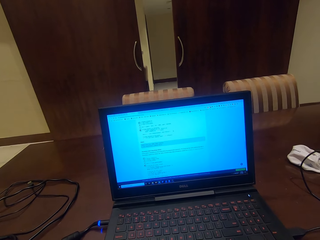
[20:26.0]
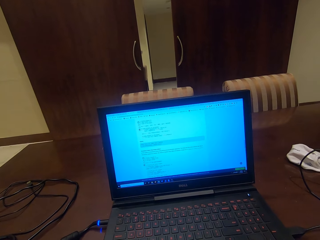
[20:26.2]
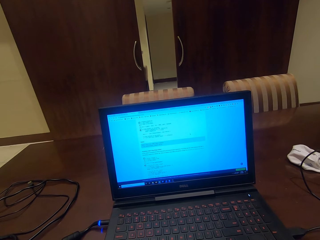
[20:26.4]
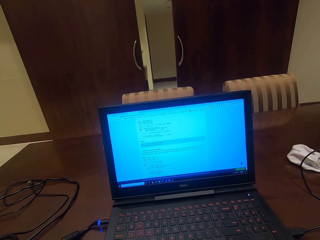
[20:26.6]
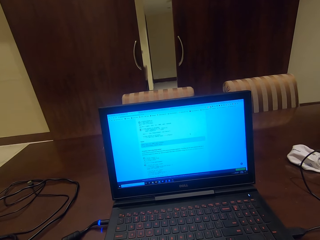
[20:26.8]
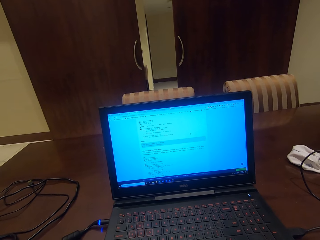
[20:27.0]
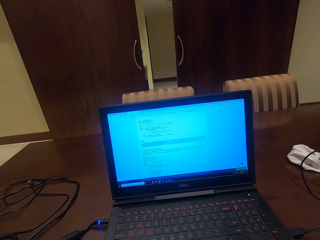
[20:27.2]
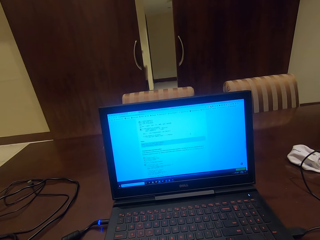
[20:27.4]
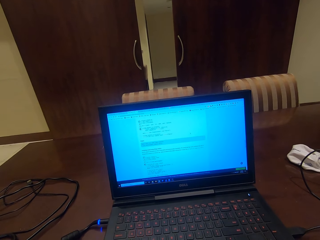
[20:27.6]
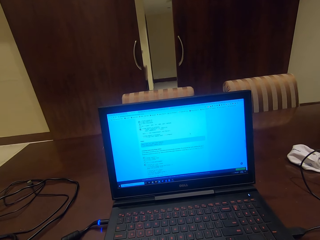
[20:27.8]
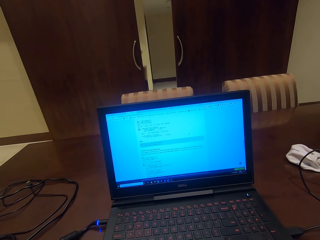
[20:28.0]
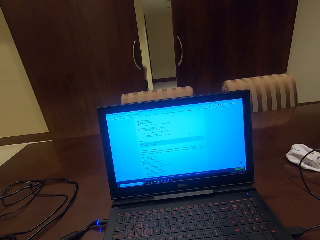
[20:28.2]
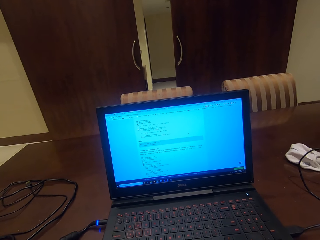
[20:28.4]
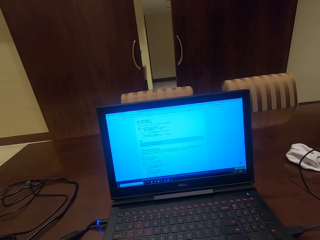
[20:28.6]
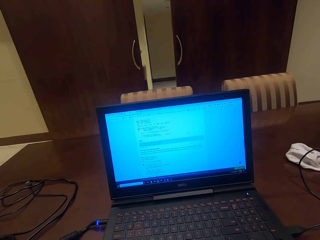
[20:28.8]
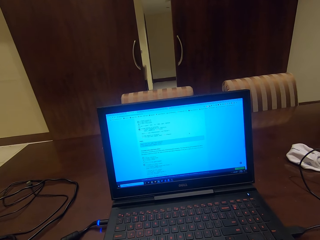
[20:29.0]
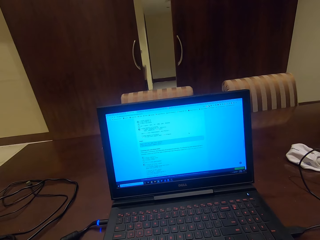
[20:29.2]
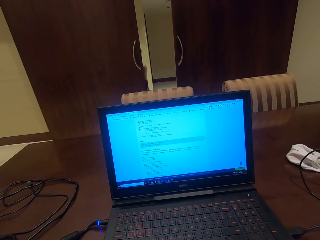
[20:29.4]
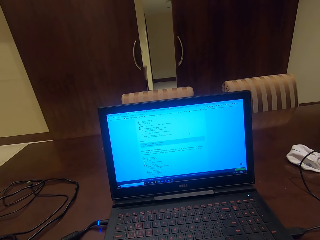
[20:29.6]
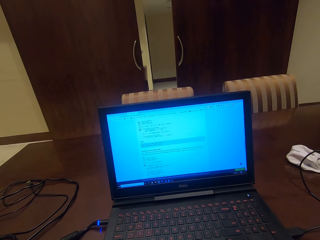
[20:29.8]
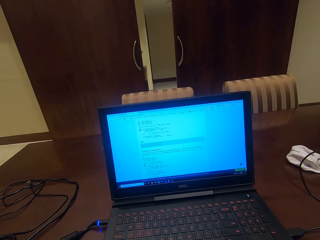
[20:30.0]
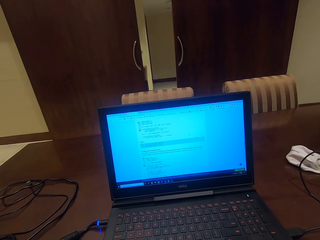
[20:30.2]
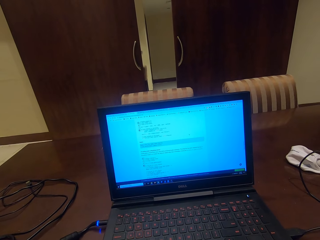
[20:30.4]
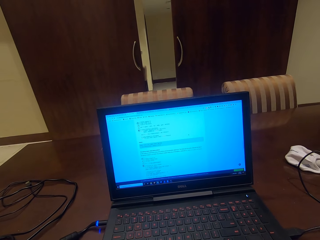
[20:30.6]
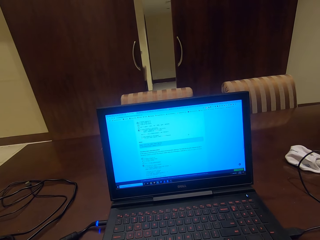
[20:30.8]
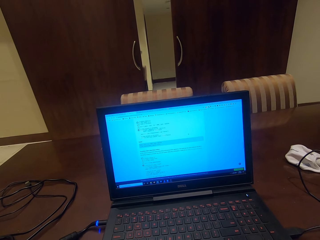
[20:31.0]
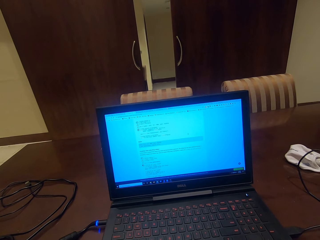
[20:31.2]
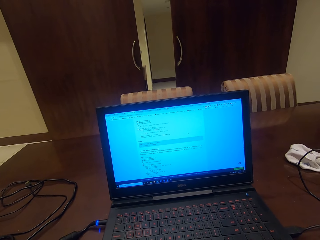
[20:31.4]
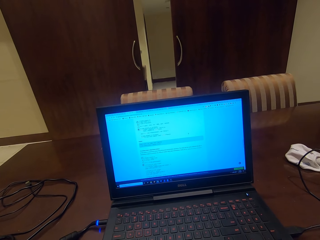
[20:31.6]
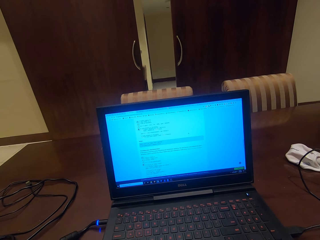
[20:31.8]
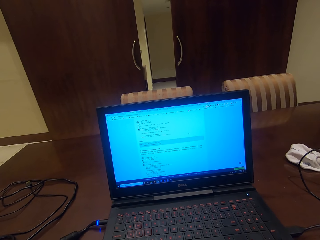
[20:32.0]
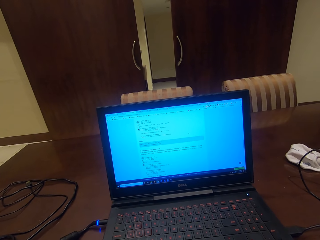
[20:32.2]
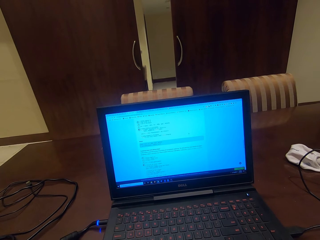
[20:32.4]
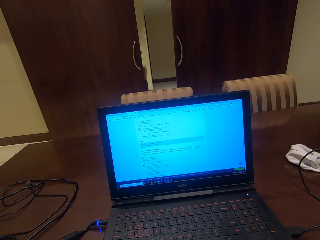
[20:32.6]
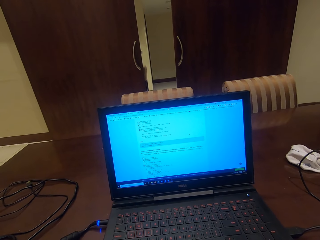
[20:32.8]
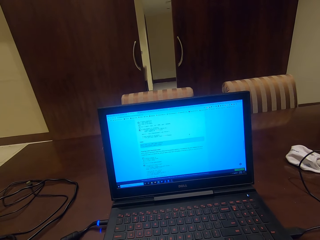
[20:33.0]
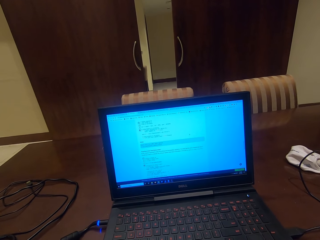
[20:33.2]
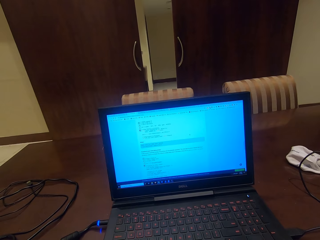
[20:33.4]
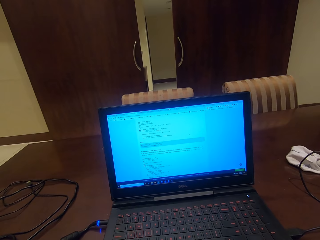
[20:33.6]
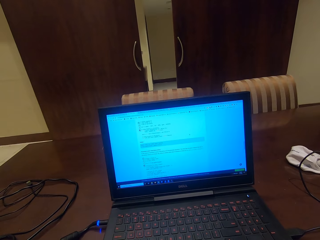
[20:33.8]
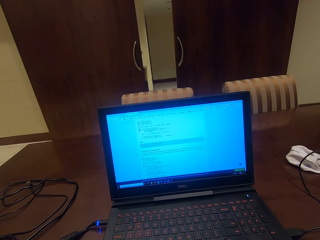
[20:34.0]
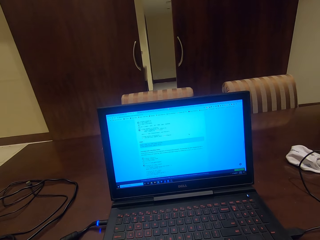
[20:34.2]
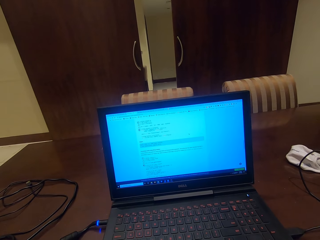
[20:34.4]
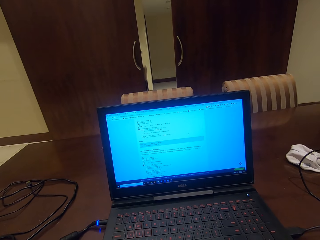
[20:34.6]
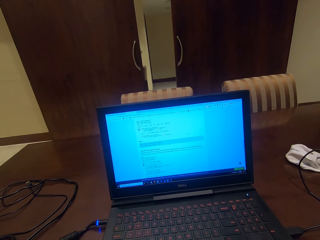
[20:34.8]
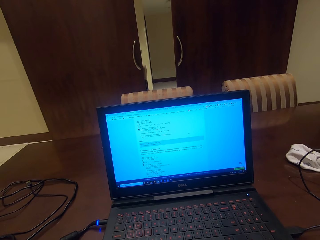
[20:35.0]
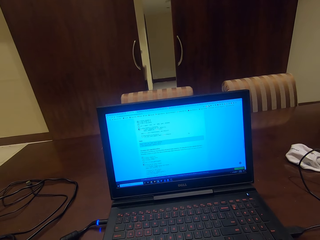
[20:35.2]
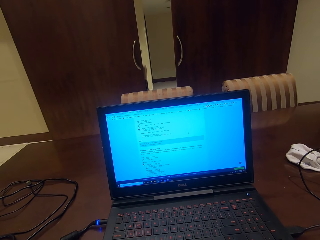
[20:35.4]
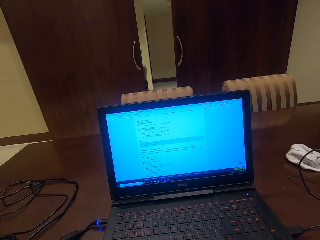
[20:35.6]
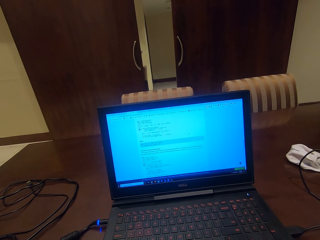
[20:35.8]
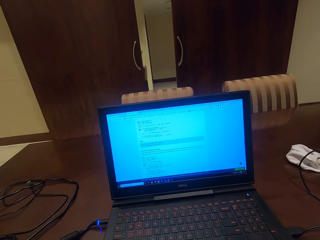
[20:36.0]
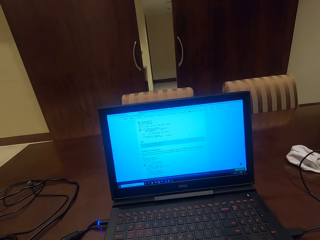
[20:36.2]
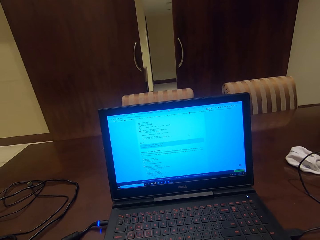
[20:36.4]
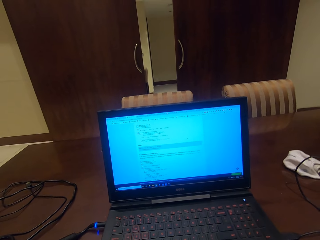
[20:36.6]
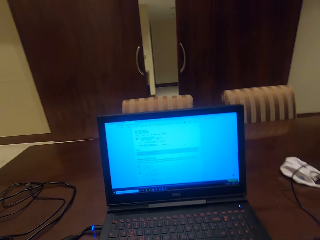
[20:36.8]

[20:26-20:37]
The camera wearer looks at the screen.

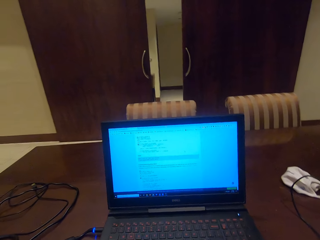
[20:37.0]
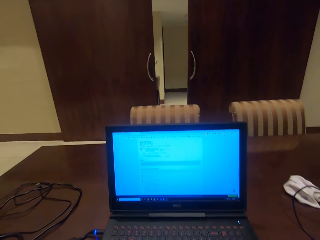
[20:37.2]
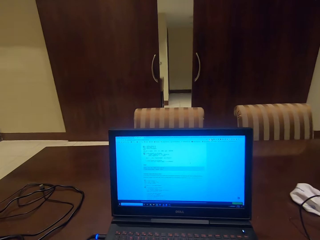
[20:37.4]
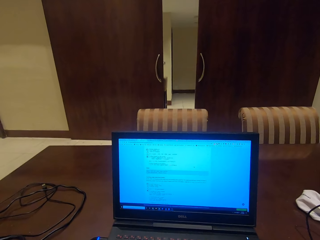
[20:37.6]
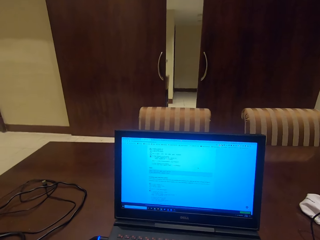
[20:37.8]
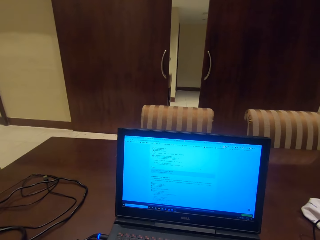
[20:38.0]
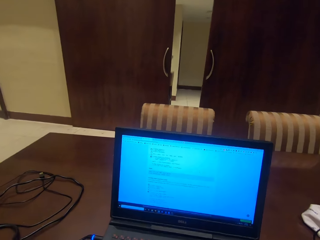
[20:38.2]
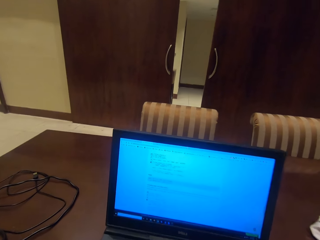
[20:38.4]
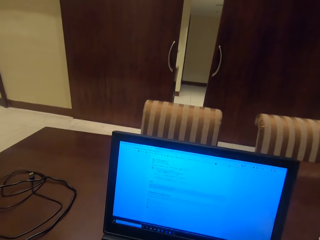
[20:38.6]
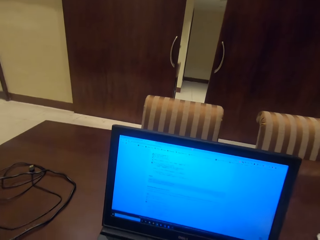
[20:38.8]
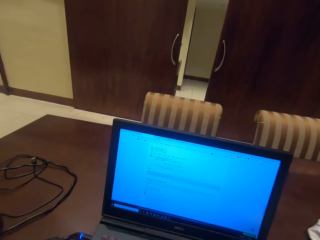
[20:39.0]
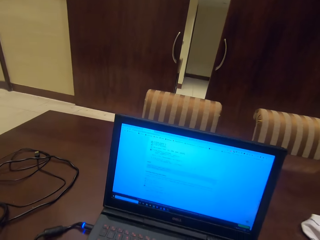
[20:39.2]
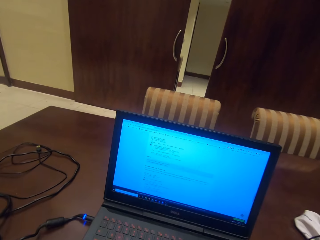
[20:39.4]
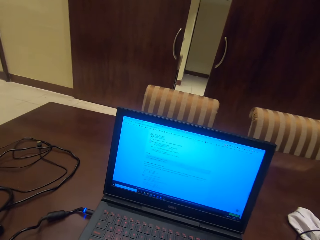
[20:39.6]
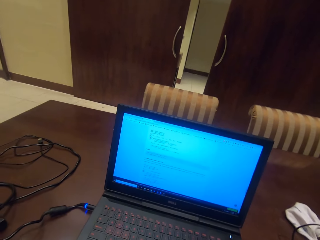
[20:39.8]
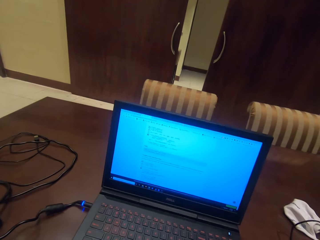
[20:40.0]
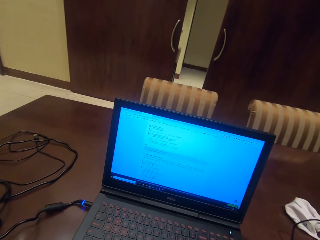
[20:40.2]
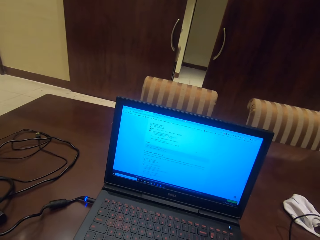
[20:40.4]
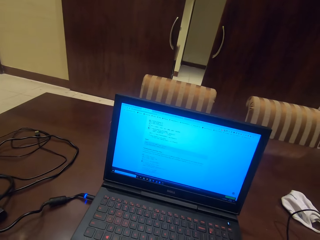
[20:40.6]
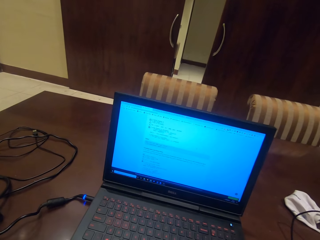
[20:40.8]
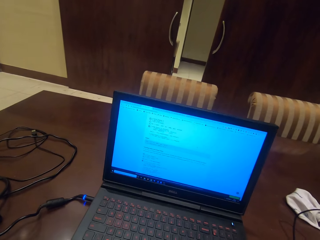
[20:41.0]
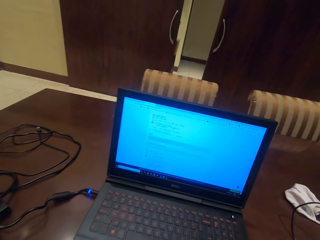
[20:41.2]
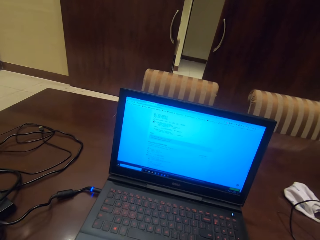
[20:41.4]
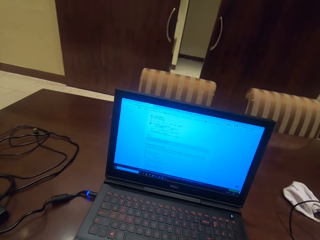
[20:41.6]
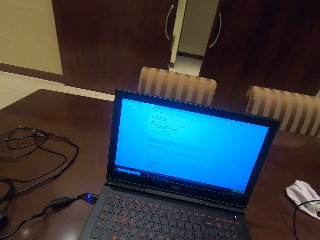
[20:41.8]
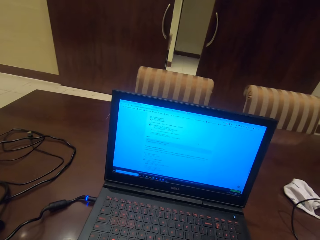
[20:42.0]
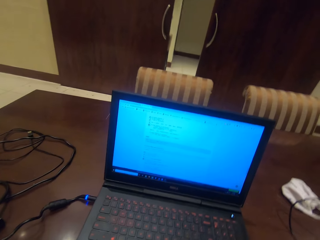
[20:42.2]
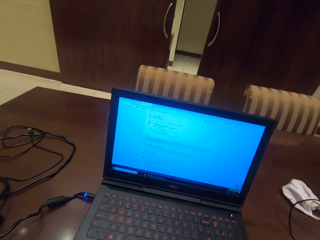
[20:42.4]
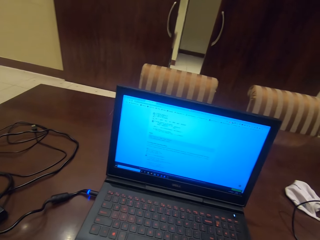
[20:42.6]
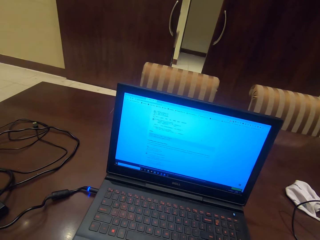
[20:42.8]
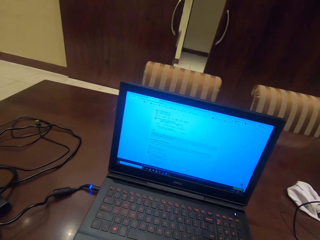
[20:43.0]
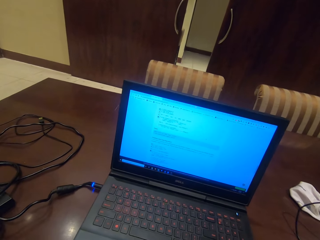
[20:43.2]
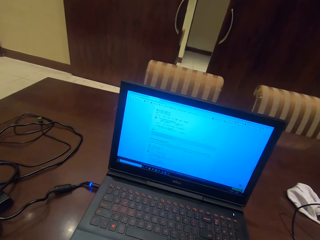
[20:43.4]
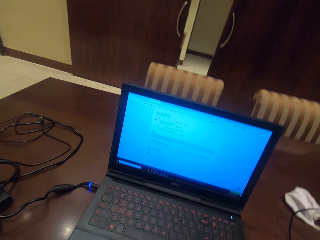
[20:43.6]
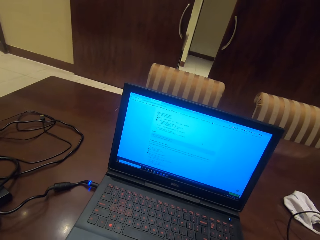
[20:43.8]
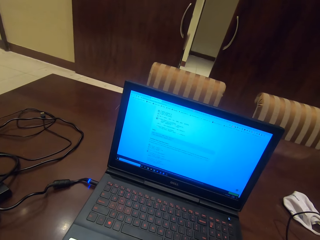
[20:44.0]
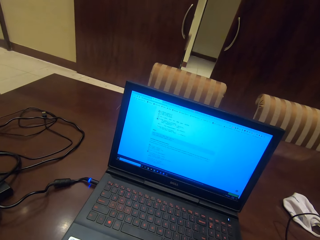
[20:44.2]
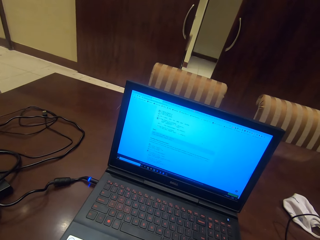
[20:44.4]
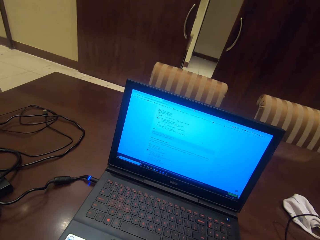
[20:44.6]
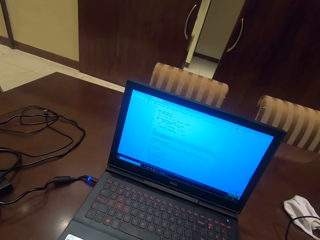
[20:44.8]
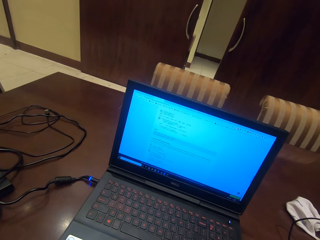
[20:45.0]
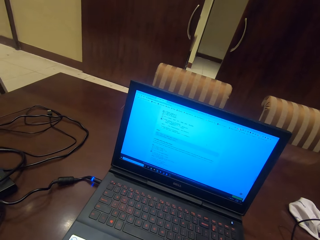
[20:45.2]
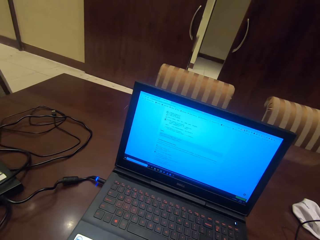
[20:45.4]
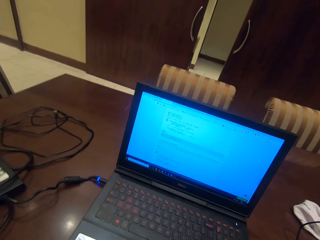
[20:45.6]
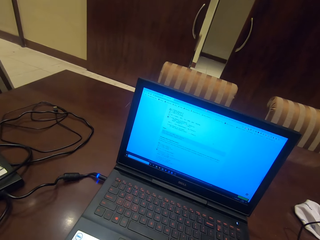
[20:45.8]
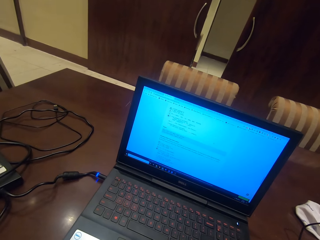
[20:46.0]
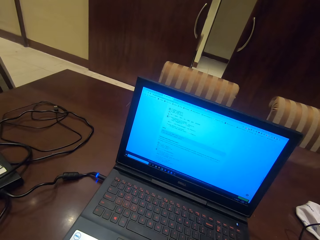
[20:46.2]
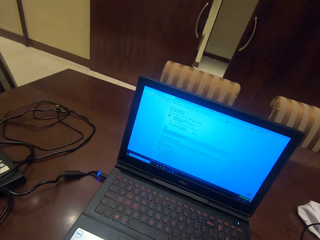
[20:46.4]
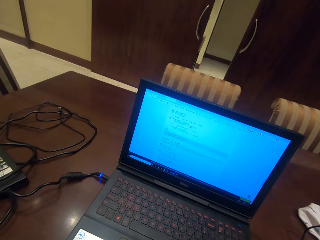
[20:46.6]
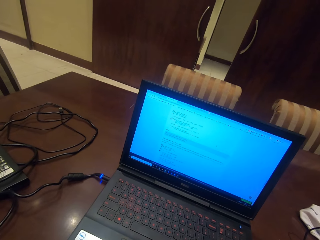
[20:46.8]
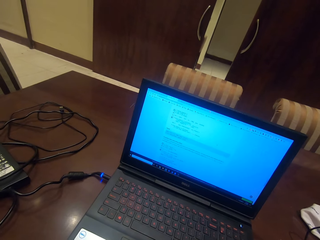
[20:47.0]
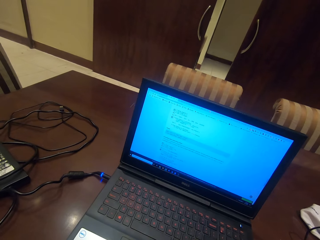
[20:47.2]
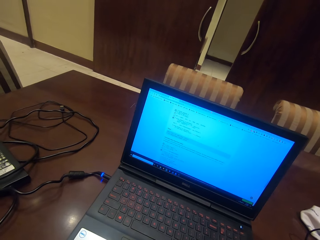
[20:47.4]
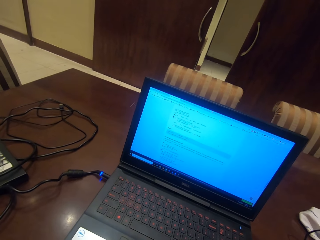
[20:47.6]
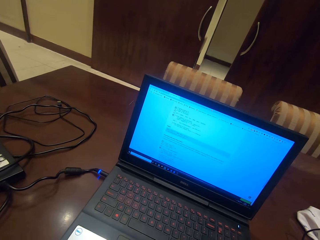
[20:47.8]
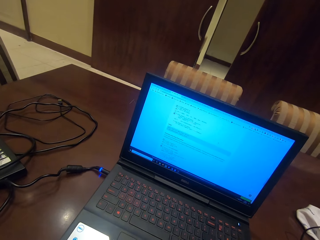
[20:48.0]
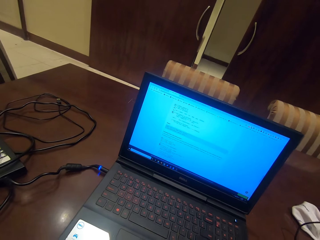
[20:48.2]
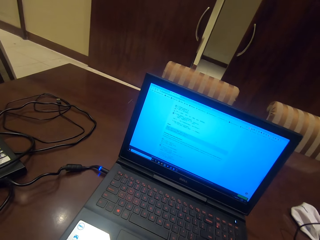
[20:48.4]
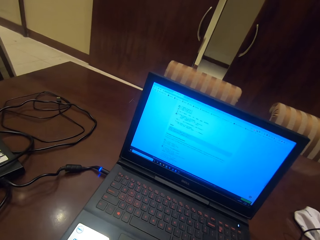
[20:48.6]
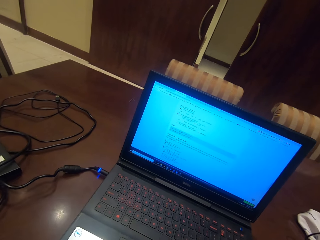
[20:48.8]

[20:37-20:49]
The camera wearer moves.
